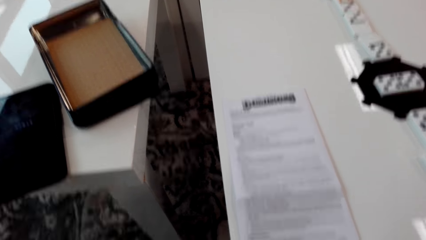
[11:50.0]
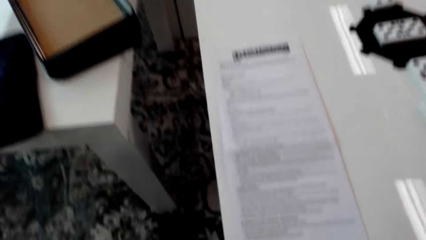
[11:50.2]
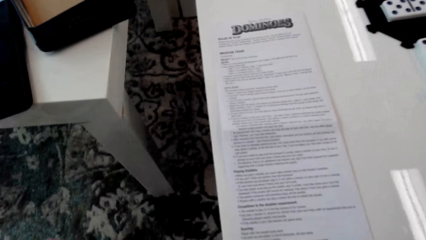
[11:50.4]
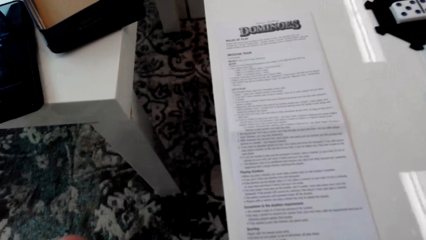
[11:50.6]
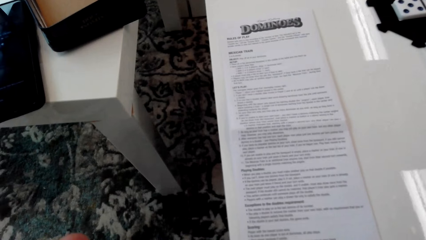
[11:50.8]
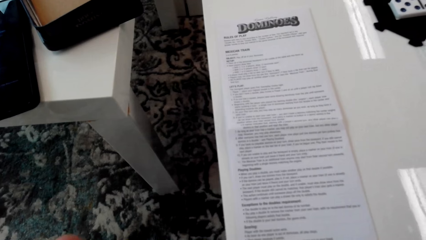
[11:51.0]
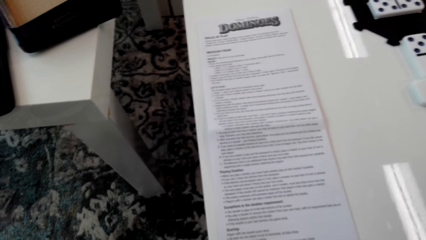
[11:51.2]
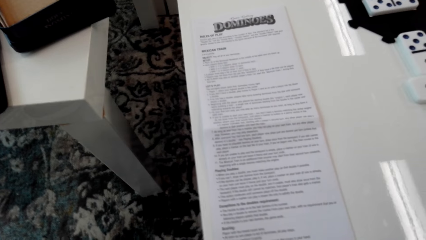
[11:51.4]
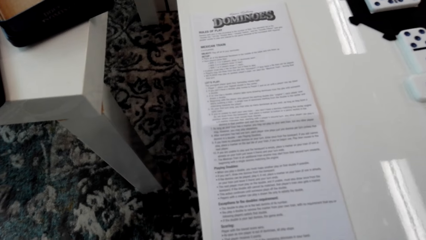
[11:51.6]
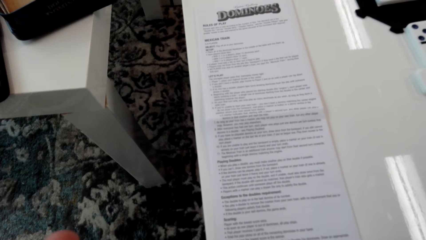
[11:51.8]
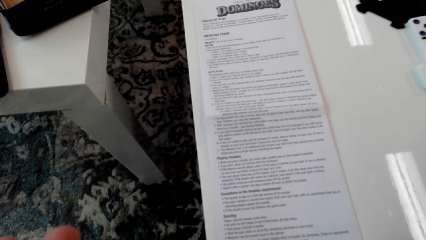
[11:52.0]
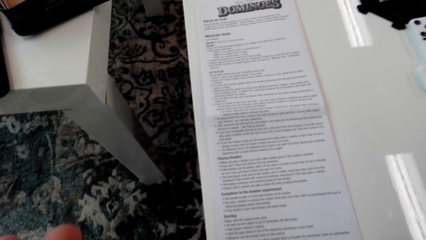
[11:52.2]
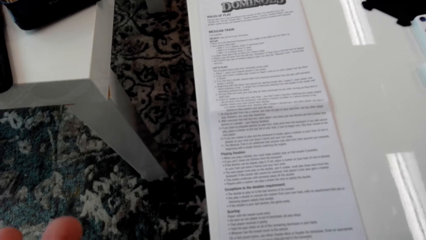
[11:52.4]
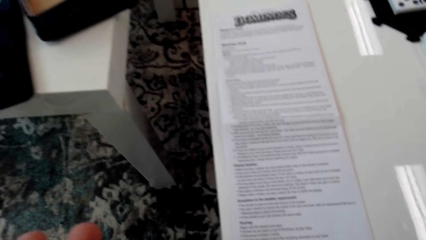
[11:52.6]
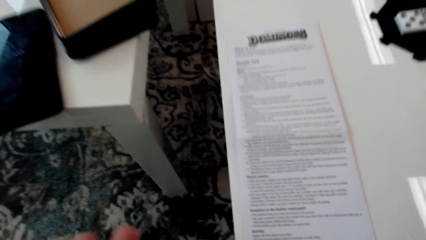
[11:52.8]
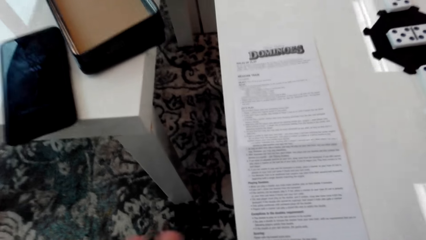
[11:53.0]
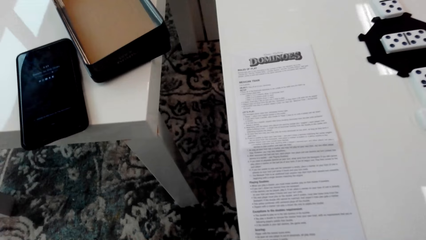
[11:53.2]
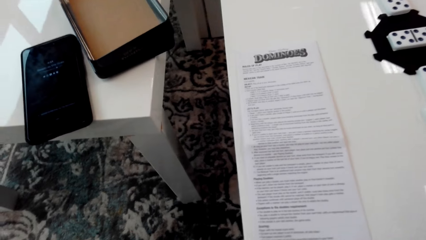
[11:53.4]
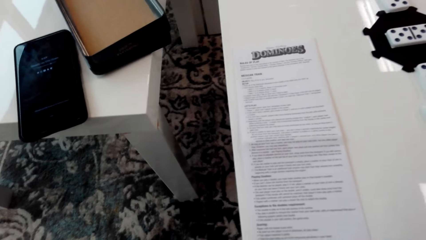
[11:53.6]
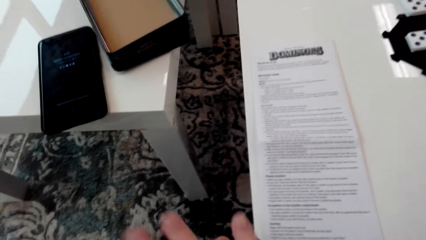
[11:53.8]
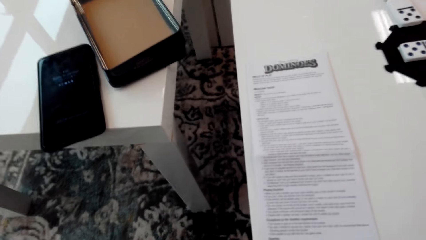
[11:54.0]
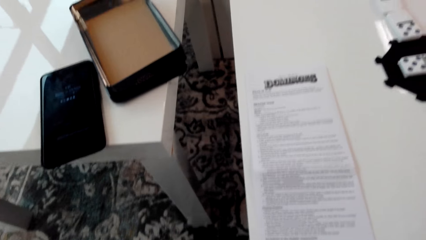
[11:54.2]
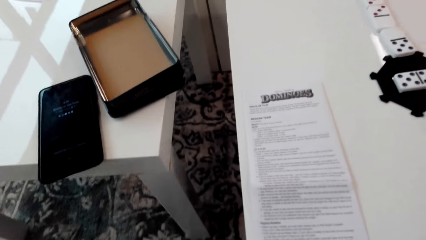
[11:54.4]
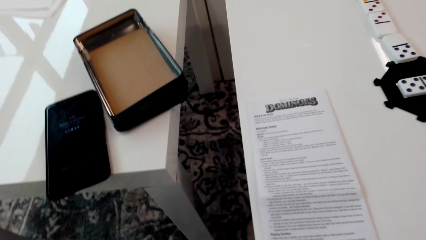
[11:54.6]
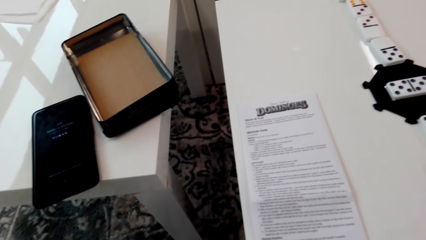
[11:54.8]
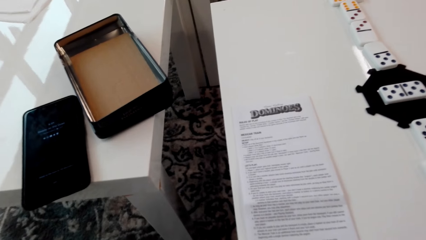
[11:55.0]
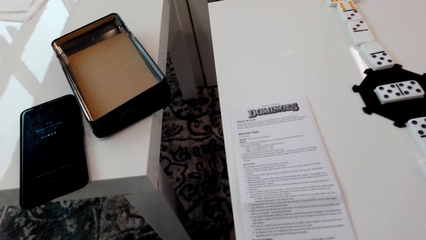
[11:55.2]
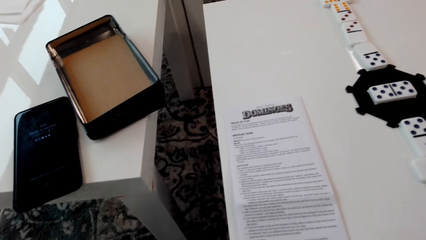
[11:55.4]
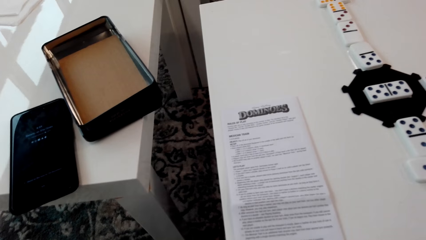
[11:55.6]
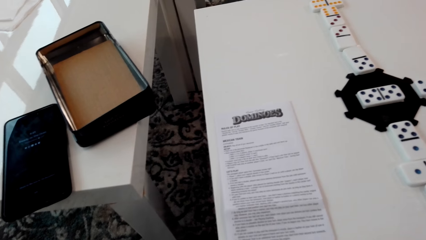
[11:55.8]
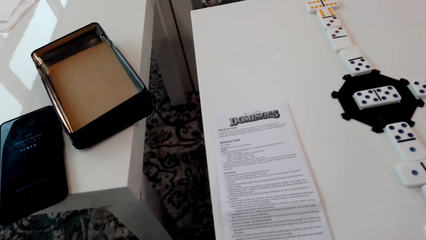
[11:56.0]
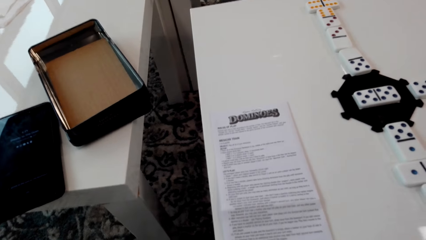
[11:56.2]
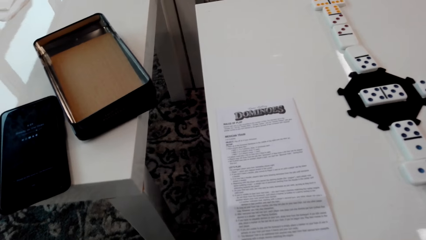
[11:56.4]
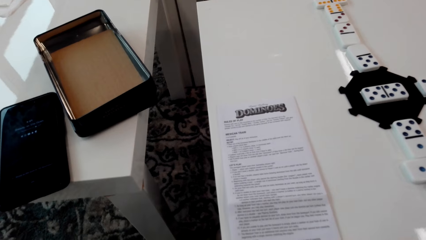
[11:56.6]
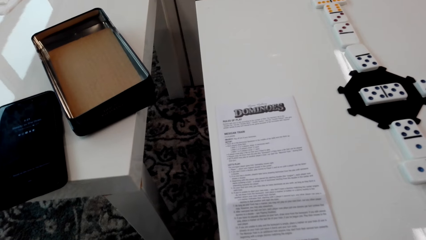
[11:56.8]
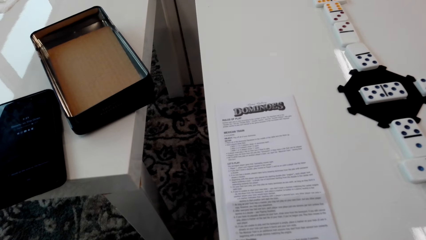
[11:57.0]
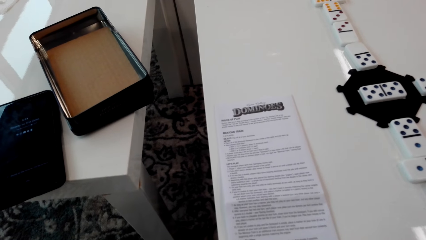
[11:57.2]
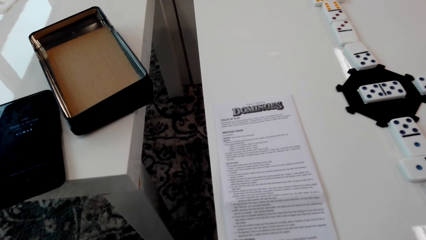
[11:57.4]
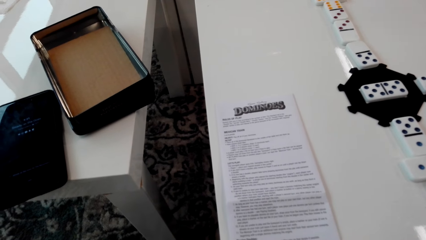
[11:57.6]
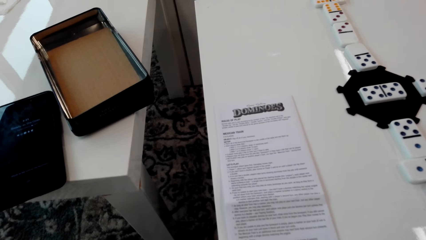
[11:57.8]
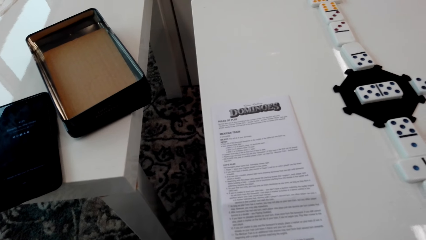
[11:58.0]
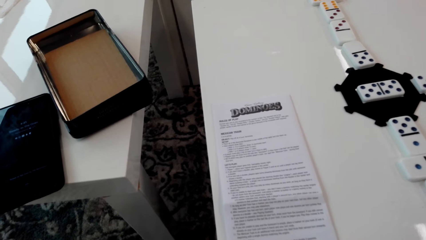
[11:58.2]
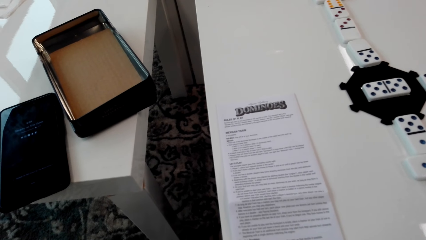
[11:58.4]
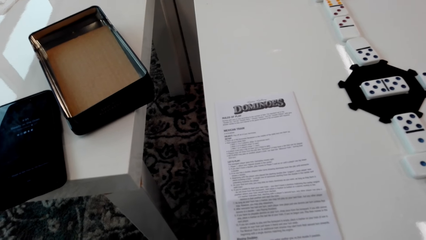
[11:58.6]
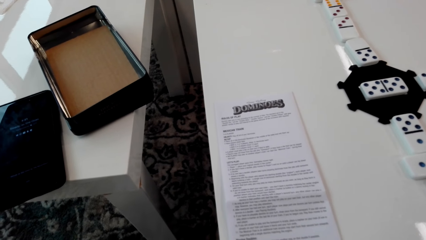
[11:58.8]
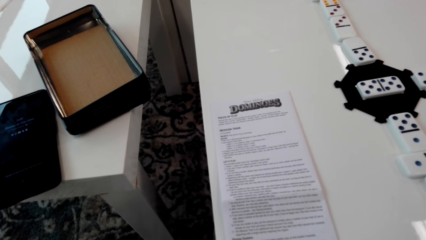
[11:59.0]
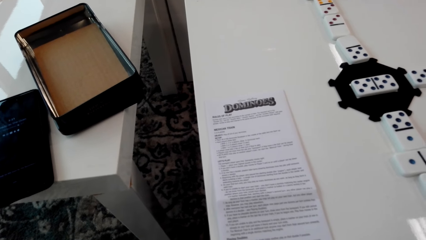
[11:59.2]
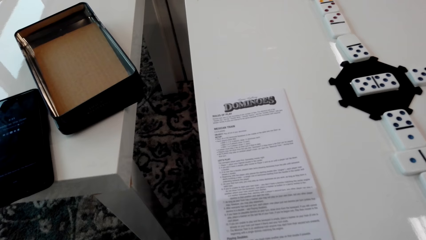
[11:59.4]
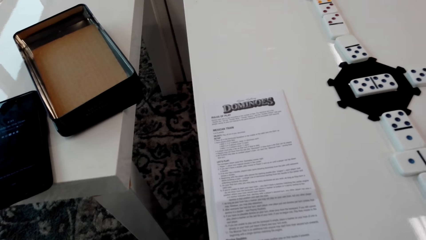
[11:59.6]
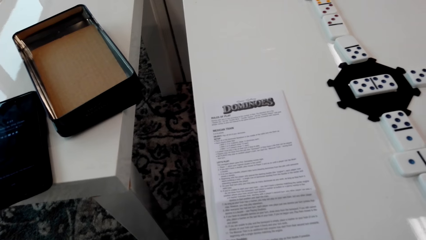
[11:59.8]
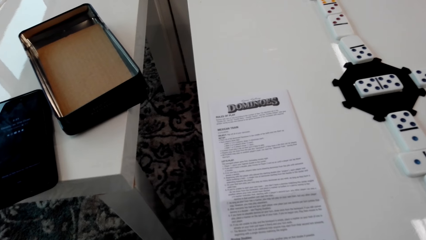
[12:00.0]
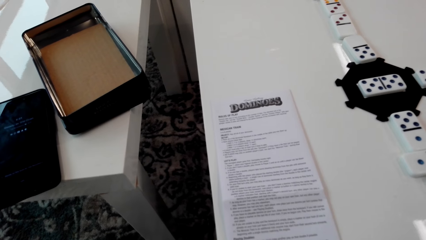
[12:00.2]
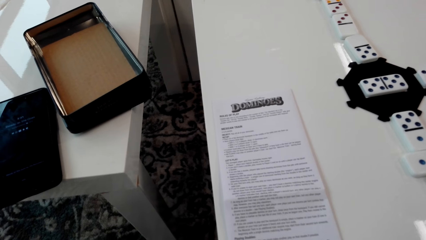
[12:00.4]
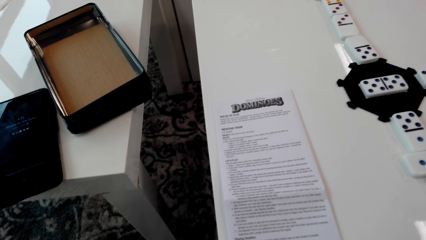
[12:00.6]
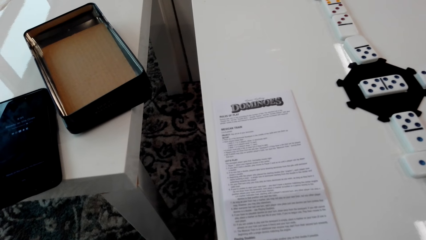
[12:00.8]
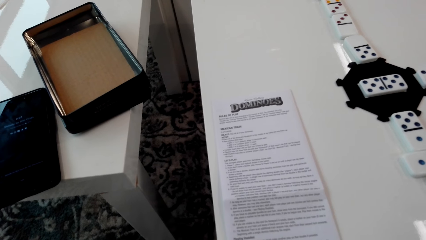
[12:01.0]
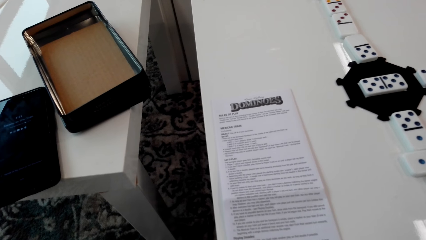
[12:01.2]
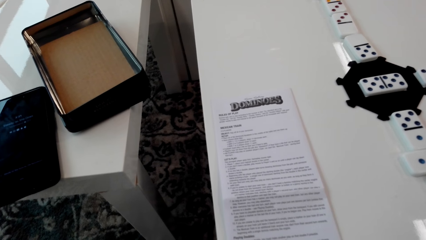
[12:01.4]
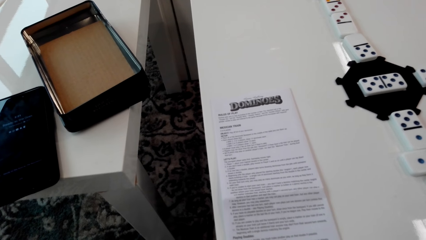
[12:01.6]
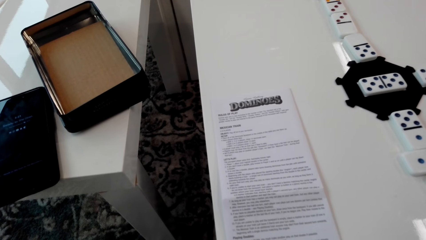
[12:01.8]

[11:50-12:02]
The camera wearer looks at the paper on top of the table.

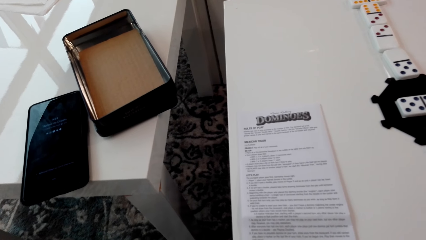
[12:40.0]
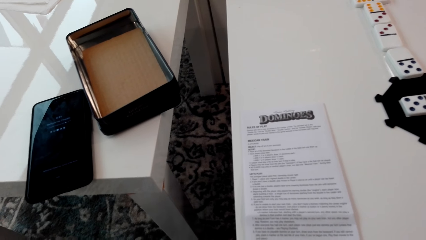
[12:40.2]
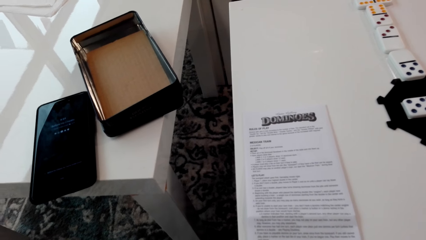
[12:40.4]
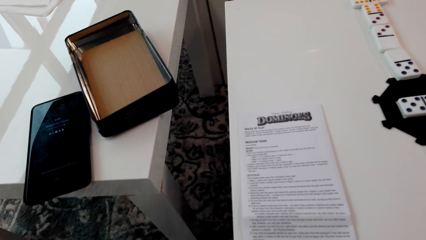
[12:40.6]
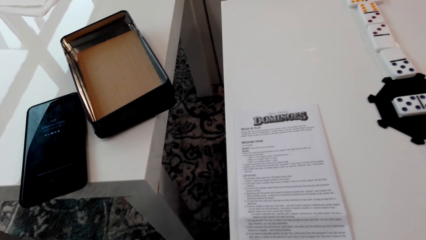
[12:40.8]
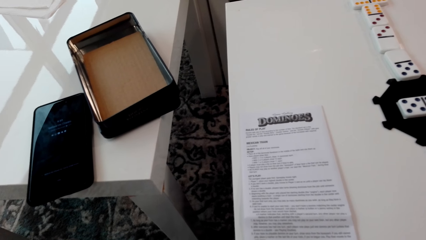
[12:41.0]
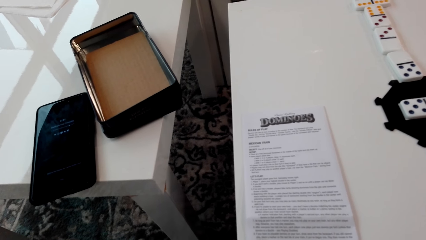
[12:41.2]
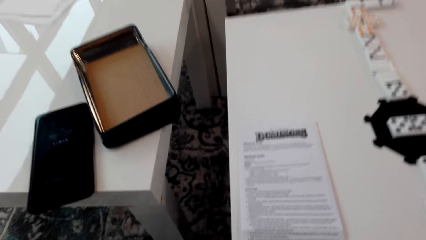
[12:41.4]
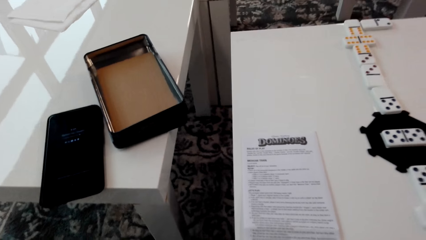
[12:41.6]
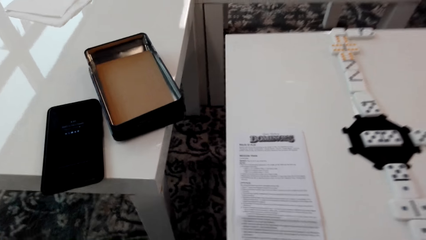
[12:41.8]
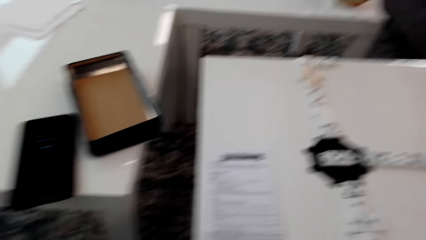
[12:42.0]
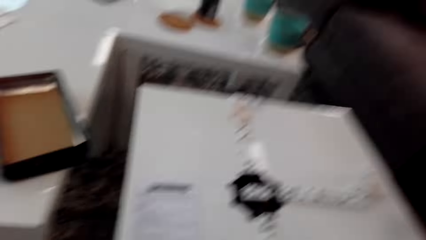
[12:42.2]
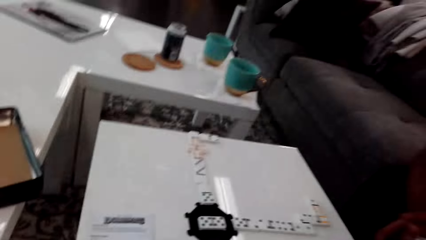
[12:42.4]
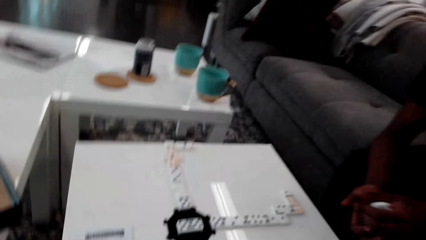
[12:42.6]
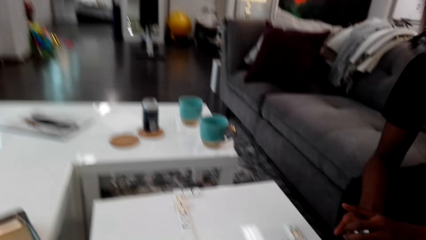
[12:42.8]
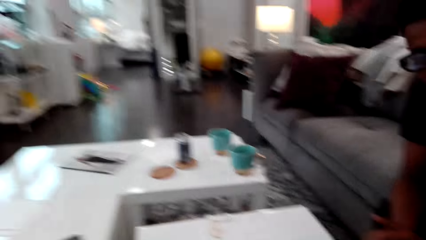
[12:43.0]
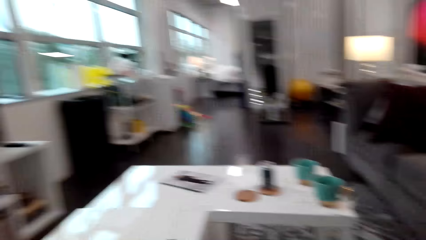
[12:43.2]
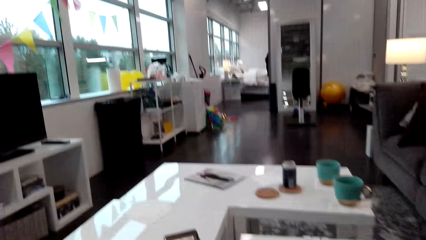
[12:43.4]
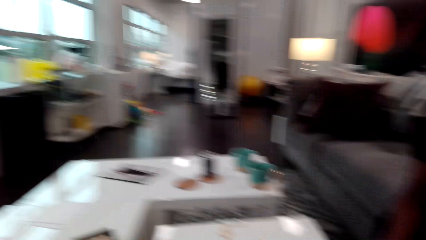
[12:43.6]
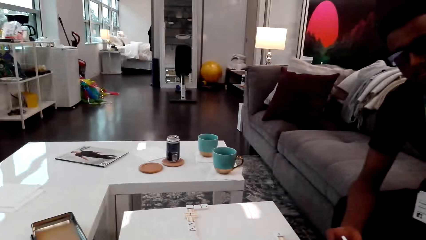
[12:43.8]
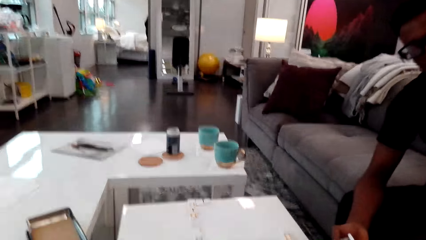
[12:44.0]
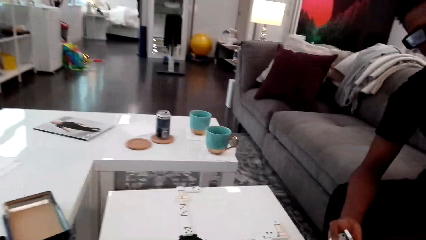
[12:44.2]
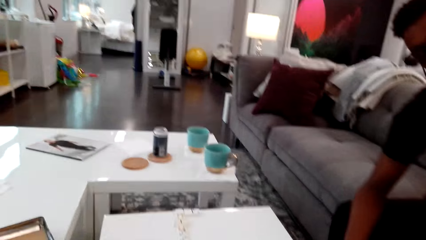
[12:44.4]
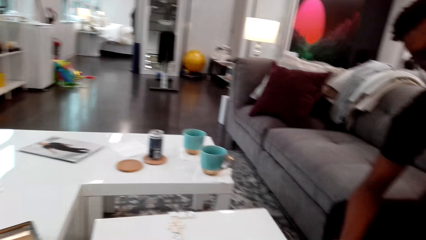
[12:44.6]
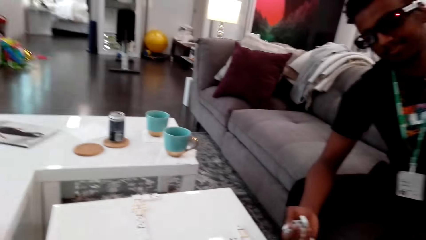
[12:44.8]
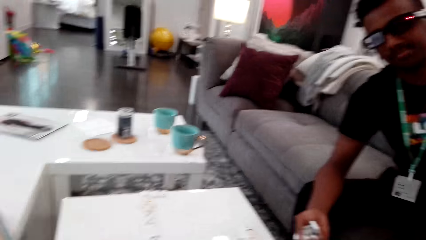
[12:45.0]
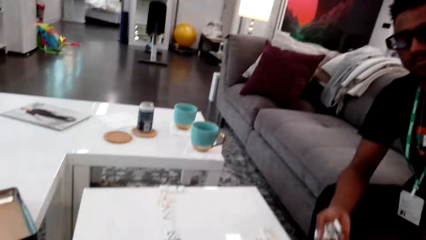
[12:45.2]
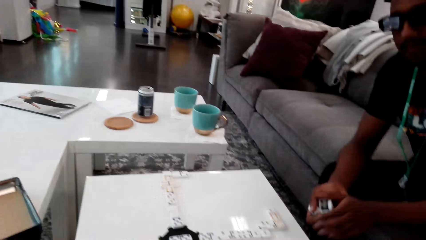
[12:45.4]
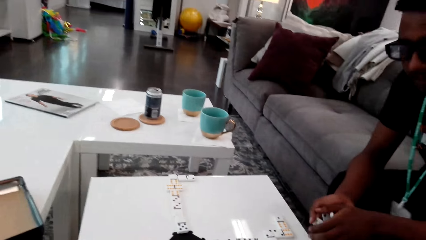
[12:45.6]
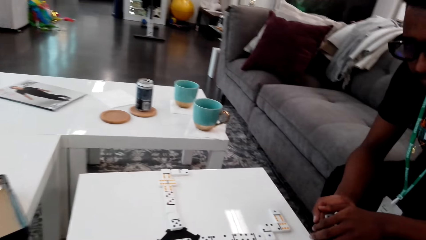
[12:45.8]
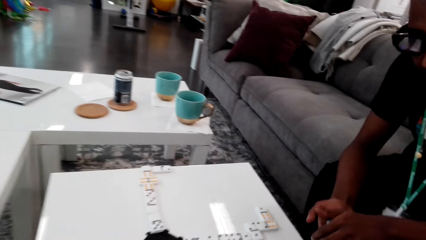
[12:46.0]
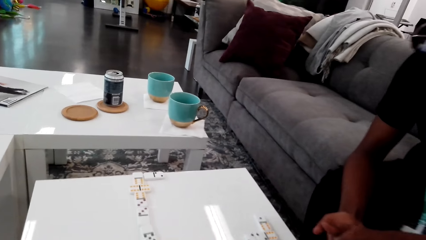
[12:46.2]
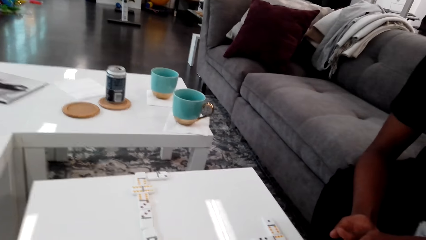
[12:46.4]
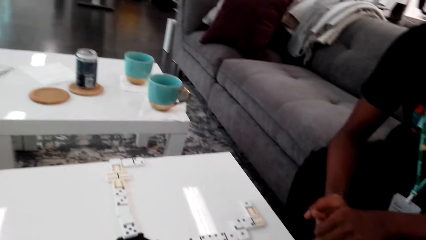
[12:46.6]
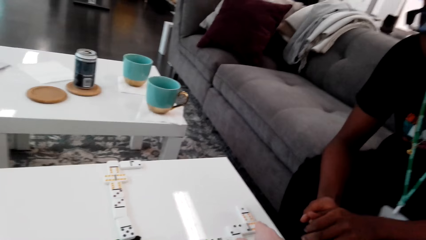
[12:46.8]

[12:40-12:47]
The camera wearer moves back and looks around. A man holds the domino pieces.
